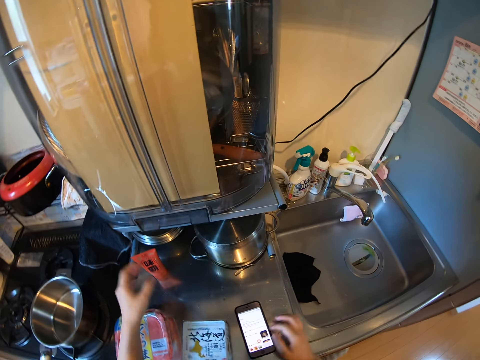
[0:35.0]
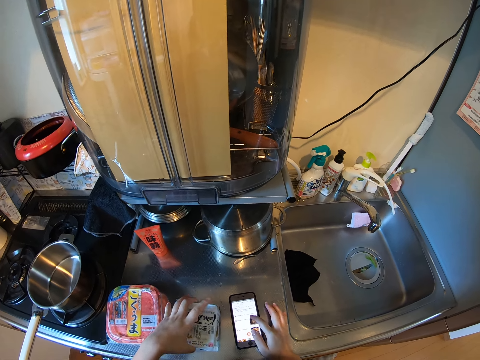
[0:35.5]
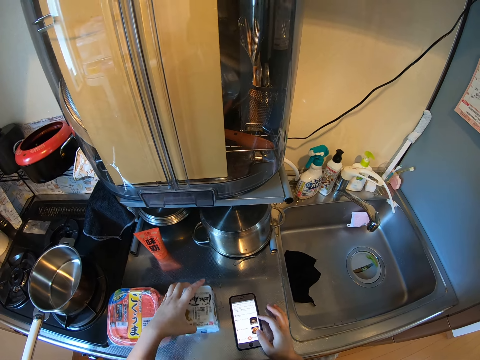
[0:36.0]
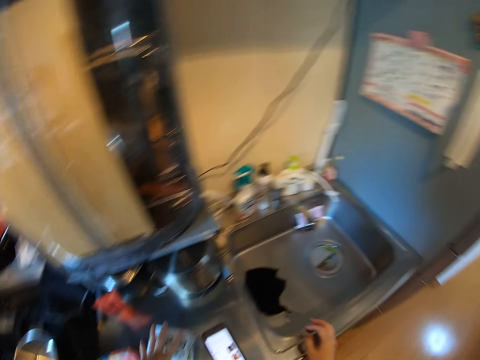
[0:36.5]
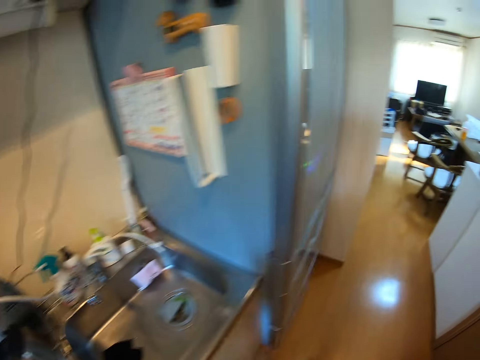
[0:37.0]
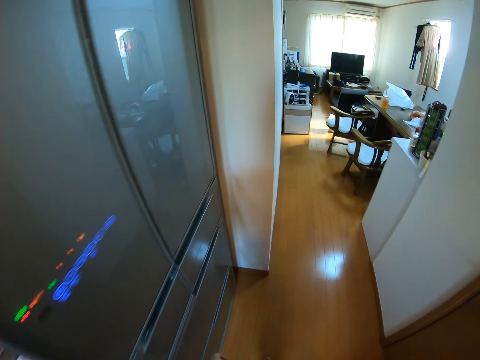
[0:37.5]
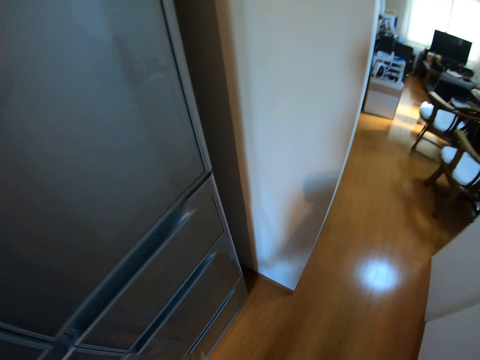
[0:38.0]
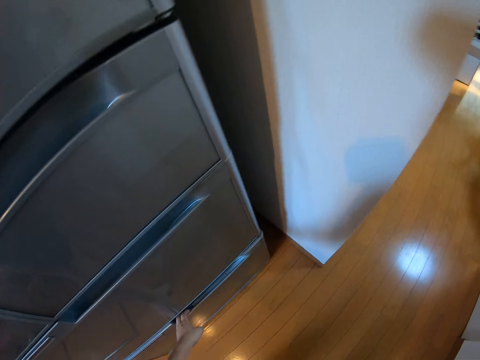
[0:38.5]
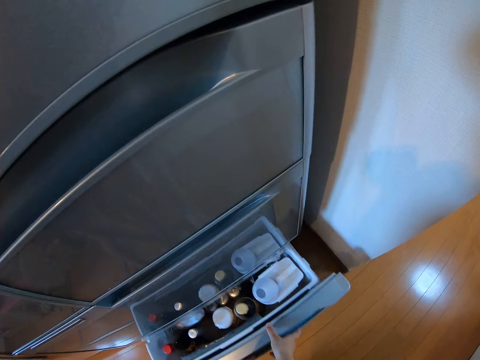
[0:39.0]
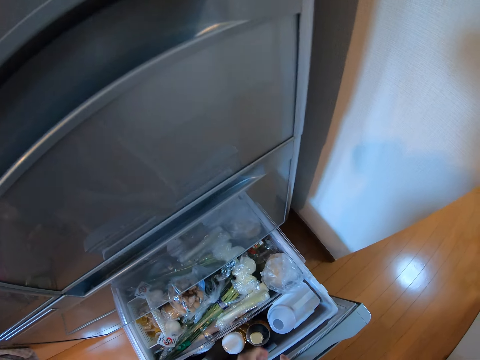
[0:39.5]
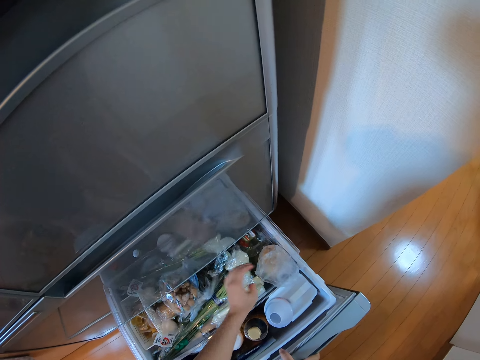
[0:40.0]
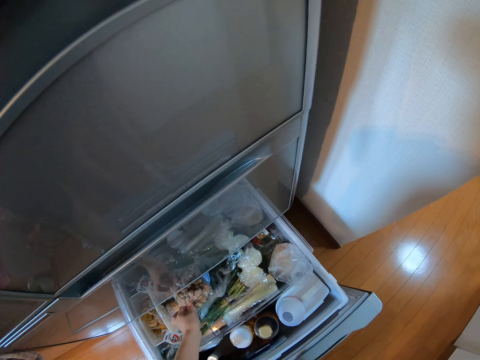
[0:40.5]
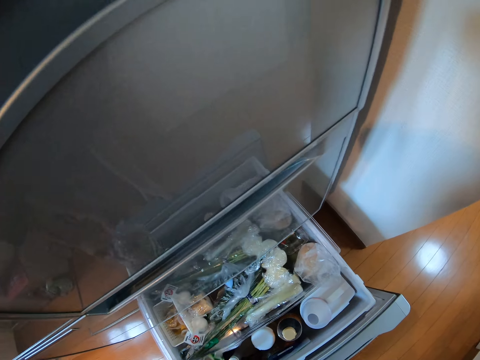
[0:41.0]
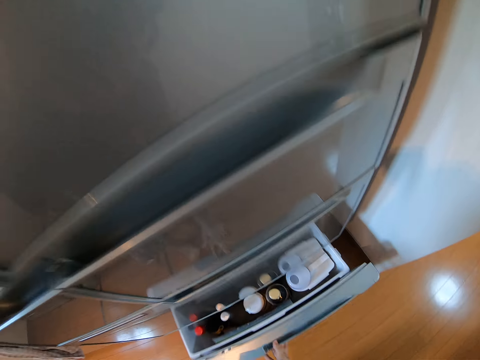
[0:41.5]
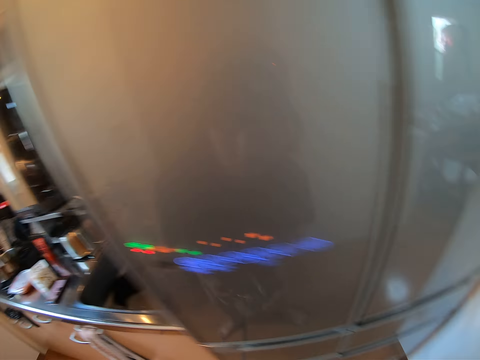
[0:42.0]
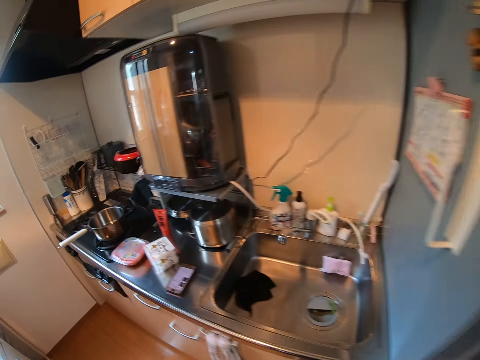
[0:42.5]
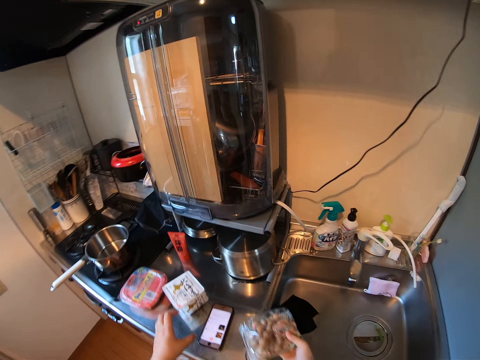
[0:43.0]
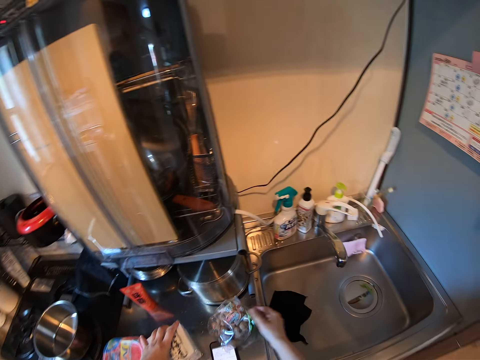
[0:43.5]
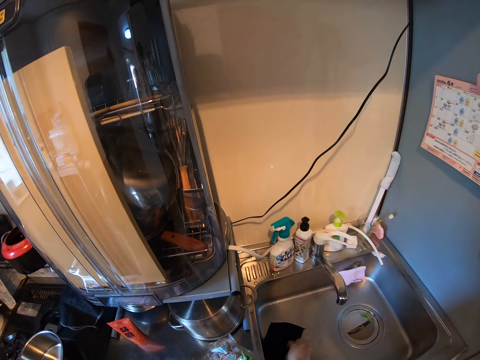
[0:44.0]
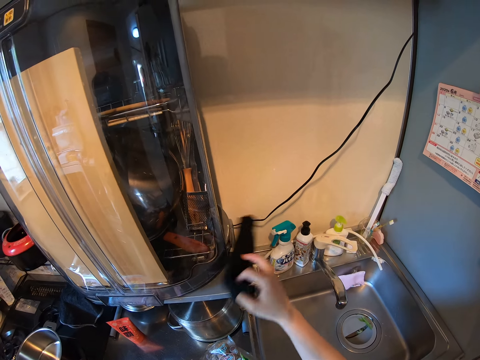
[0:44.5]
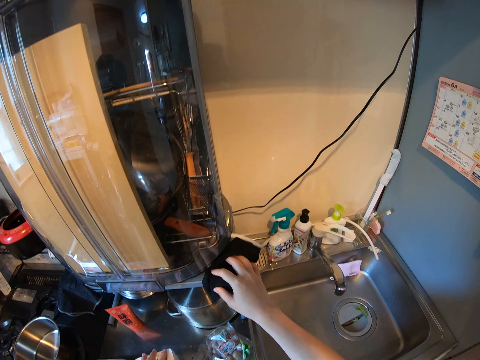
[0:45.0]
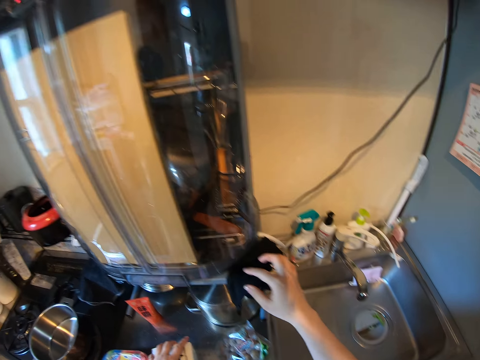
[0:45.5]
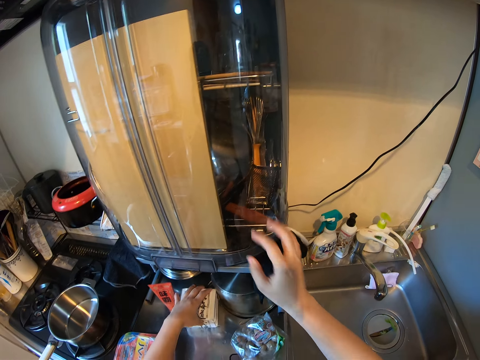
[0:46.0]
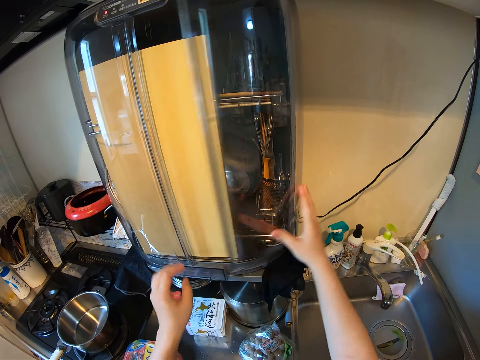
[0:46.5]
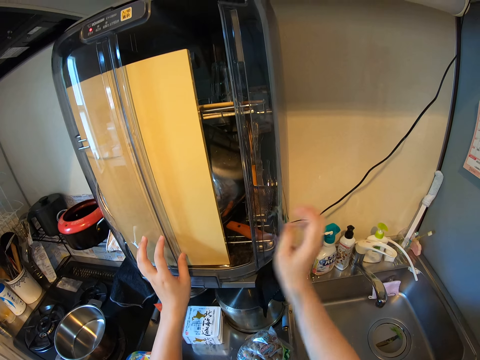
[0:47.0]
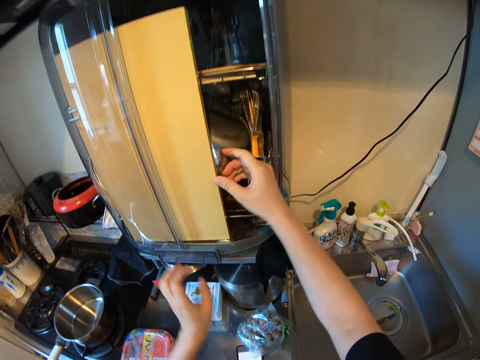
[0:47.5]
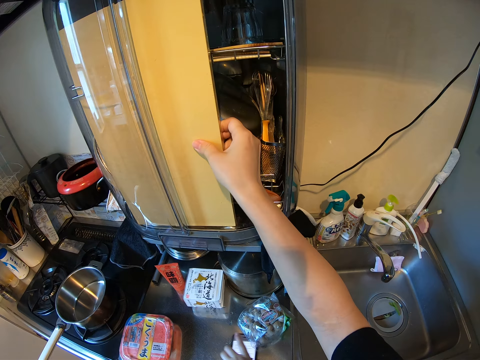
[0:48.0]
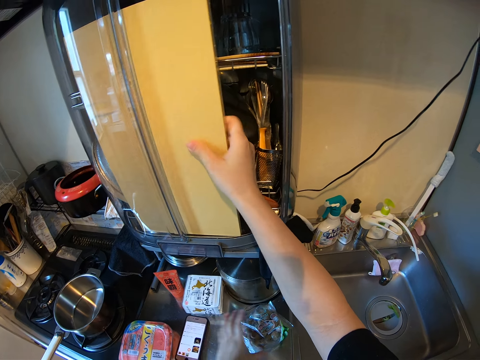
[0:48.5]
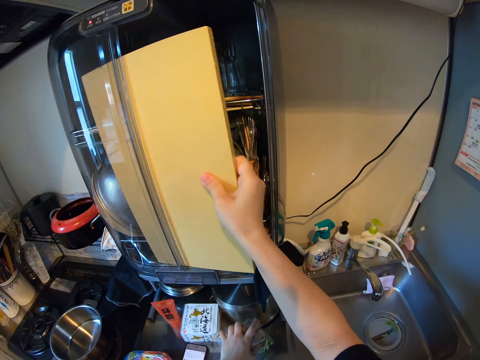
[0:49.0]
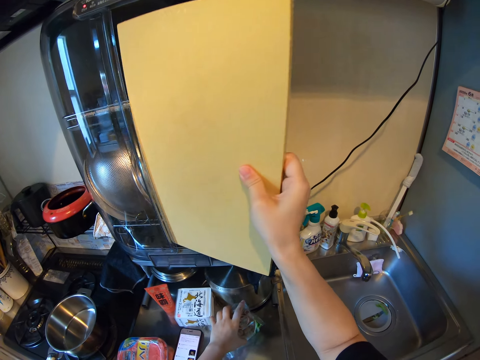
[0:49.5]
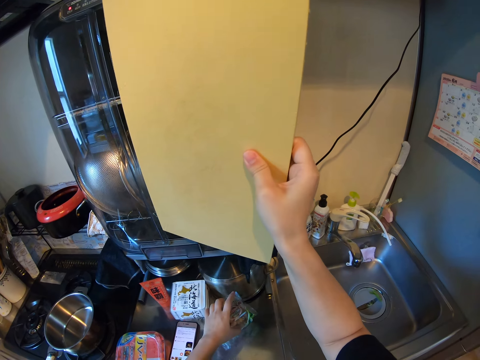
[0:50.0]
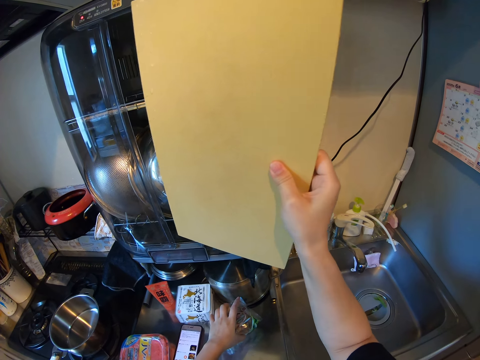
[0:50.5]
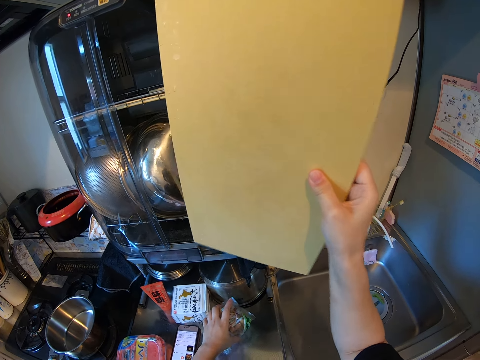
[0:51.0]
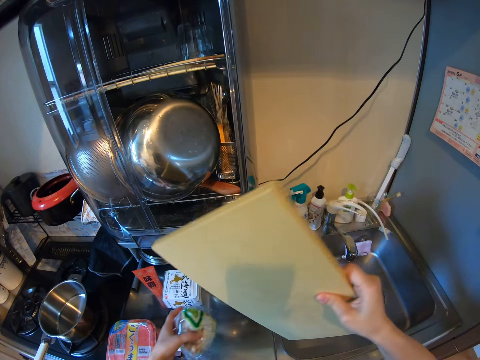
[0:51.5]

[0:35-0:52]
The camera wearer drops the tube paste on the kitchen worktop. She scrolls the phone, moves the pack with her left hand and operates her phone with her right hand. She walks around. She opens the fridge and pulls a fridge drawer. She touches a polythene bag. She picks the polythene bag or nylon of mushrooms from the fridge drawer. She closes the fridge and pushes the fridge drawer. She steps forward. She passes the polythene bag to the right hand. She touches the plastic container. She drops the nylon of mushrooms on the kitchen worktop with her right hand and moves the pack with her left hand. She picks a cloth from the sink and drops the cloth on a kitchen sterilization cabinet. She wipes the shelf. She moves the pack with her left hand. She opens the kitchen sterilization cabinet. She moves her phone with her left hand. She picks up the nylon of mushrooms from the kitchen worktop. She brings out a chopping board from the kitchen sterilization cabinet.

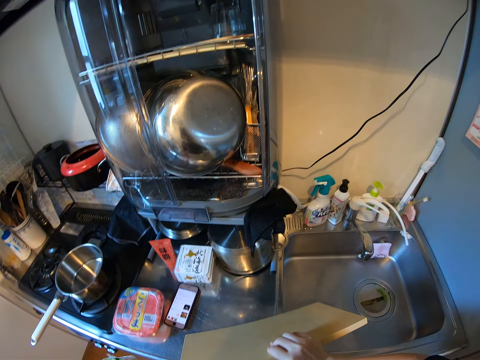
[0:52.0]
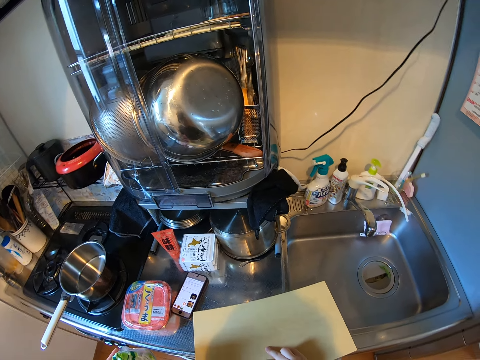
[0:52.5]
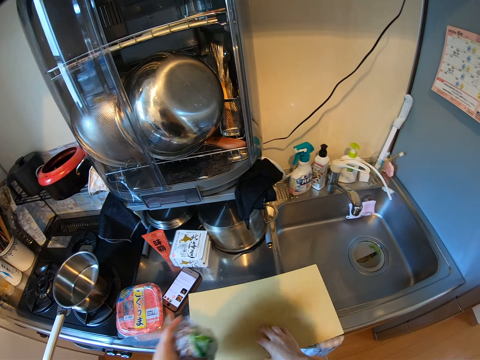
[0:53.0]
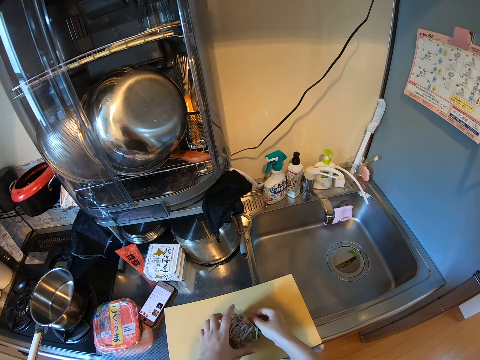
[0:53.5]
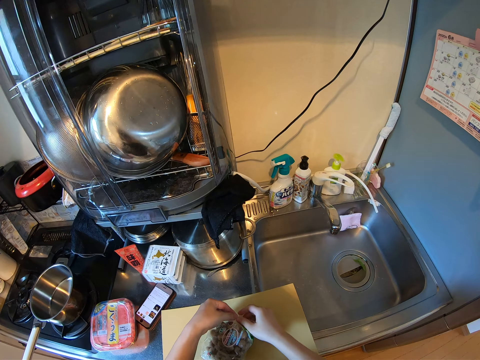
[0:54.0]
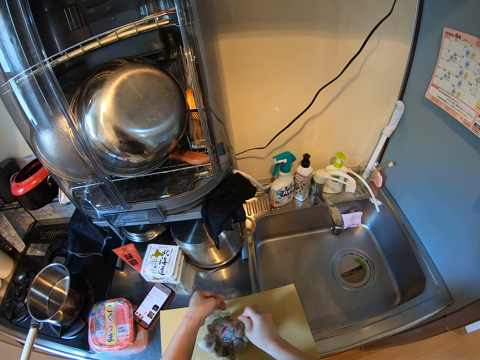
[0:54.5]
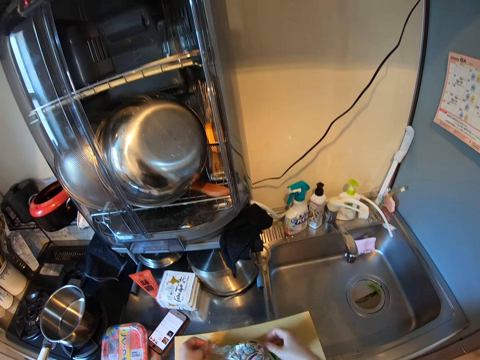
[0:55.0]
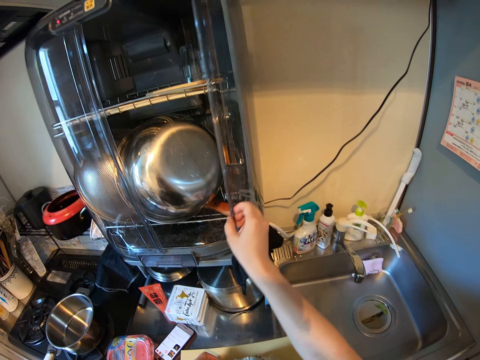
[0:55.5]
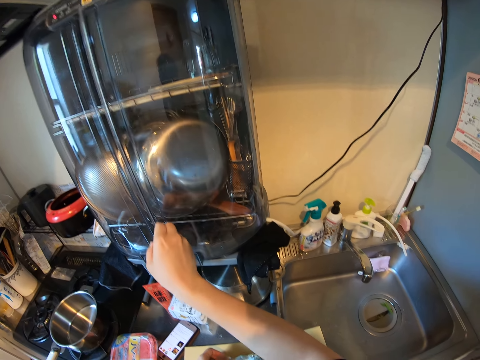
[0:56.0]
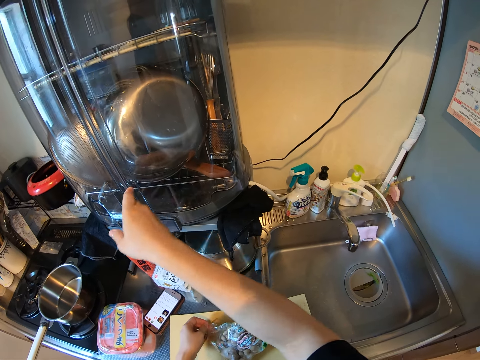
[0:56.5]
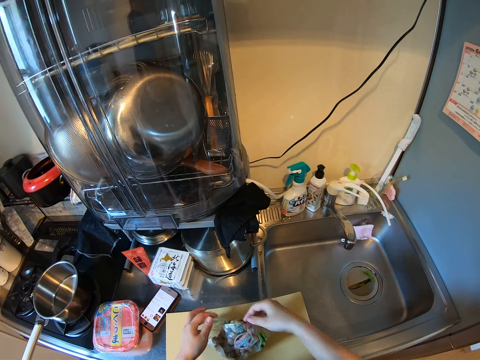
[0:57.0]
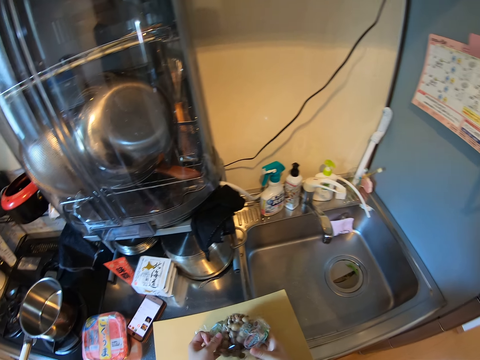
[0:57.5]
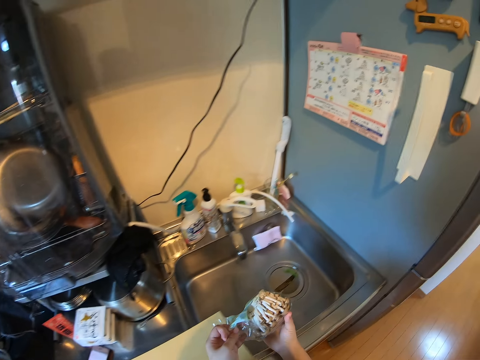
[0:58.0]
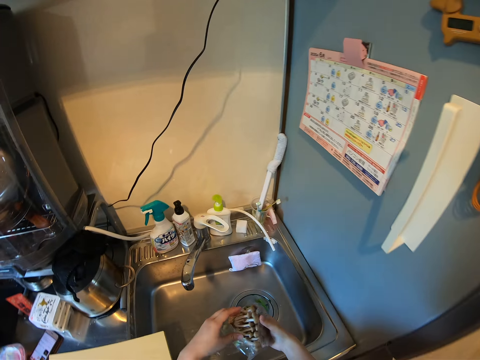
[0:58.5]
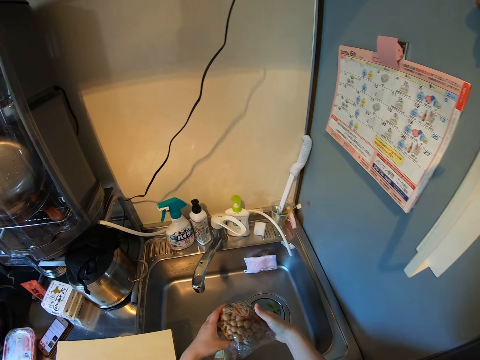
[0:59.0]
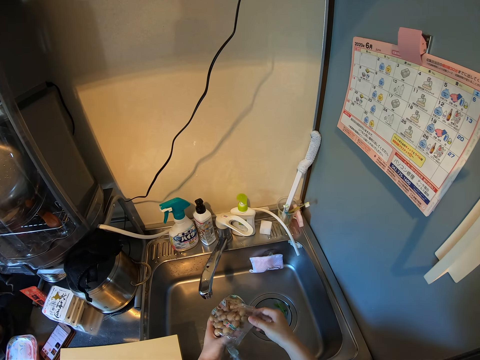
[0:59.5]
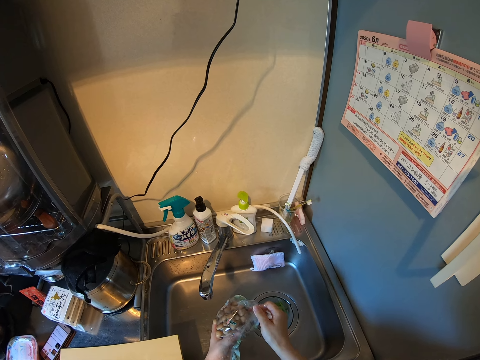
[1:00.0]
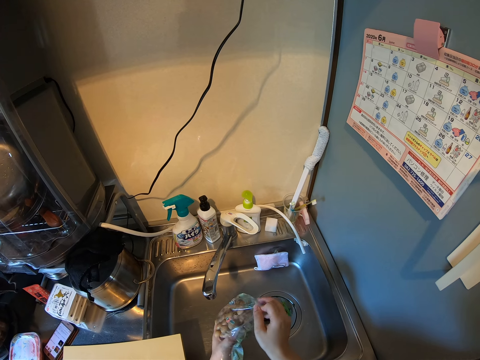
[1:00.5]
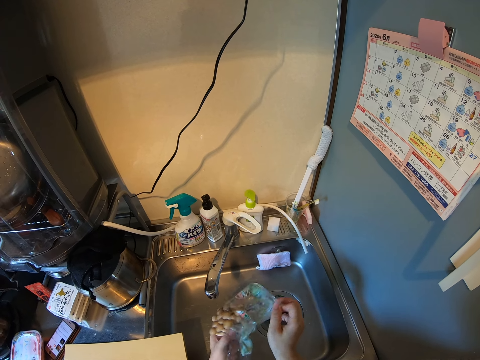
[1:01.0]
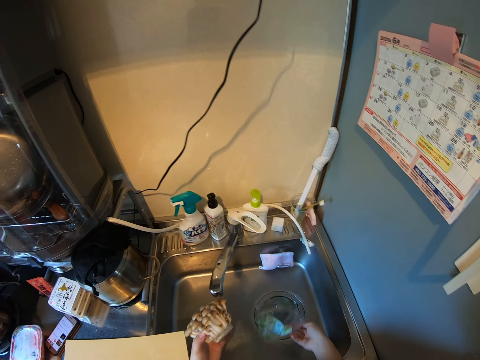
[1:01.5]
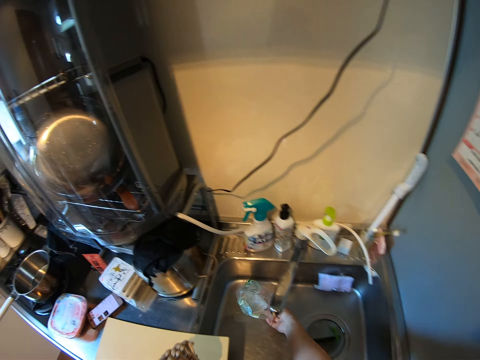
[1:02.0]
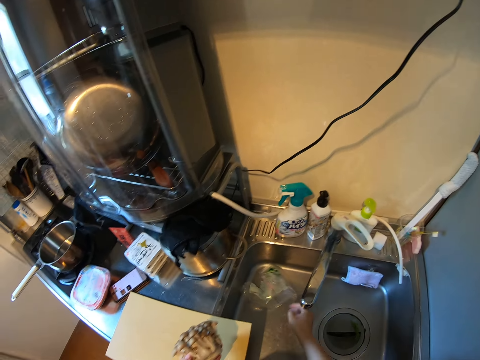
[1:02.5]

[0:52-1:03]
The camera wearer drops the chopping board on the kitchen worktop. They drop the nylon of mushrooms on the chopping board. They open the nylon of mushrooms. They close the kitchen sterilization cabinet. They pick up the nylon of mushrooms from the chopping board. They unwrap the mushrooms and move the leg. They remove the mushrooms from the nylon. They drop the nylon in the sink.
